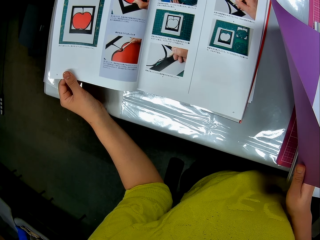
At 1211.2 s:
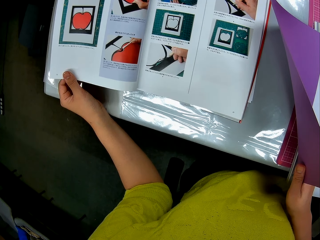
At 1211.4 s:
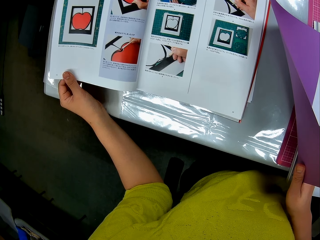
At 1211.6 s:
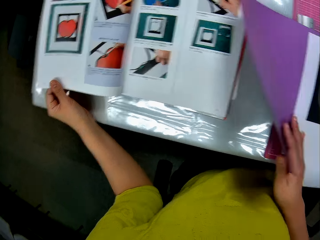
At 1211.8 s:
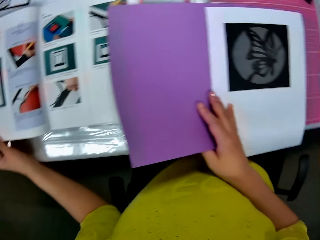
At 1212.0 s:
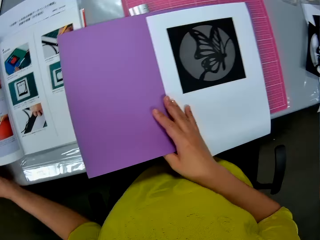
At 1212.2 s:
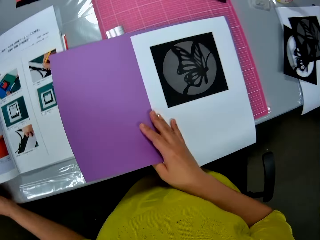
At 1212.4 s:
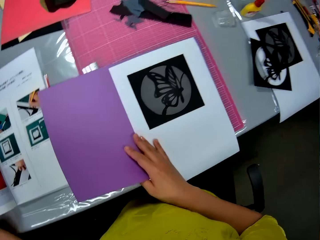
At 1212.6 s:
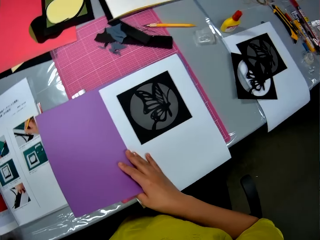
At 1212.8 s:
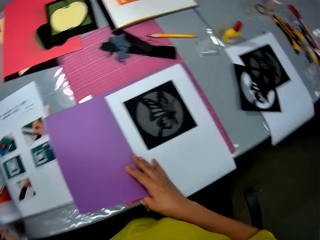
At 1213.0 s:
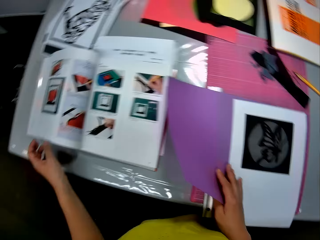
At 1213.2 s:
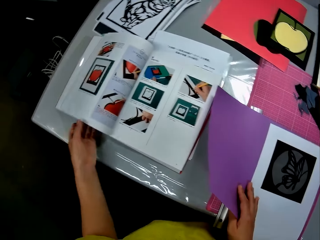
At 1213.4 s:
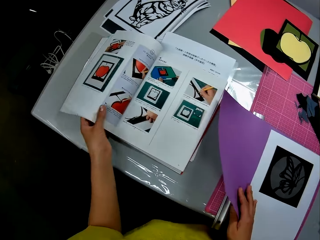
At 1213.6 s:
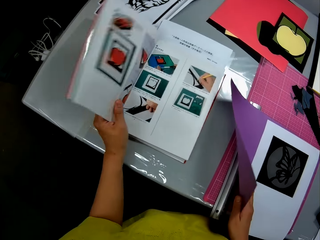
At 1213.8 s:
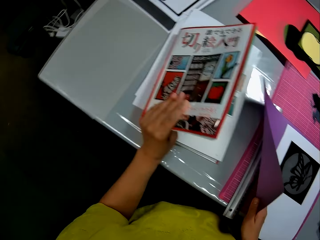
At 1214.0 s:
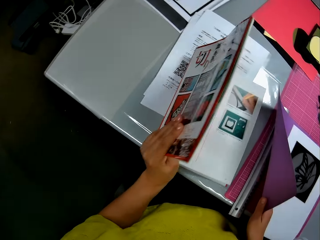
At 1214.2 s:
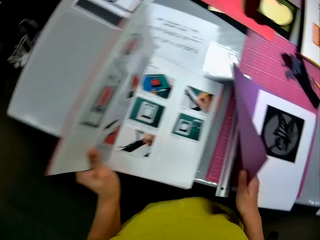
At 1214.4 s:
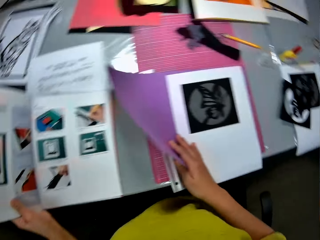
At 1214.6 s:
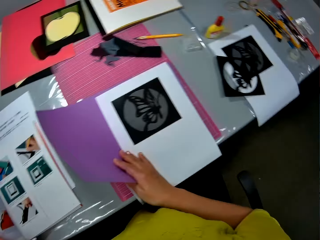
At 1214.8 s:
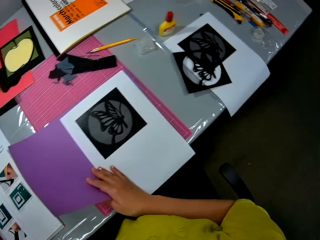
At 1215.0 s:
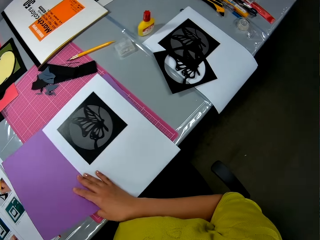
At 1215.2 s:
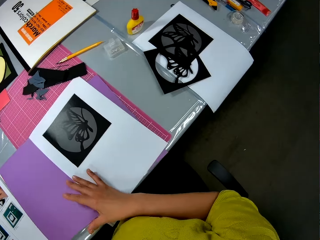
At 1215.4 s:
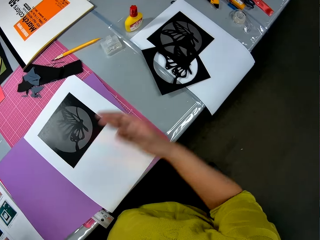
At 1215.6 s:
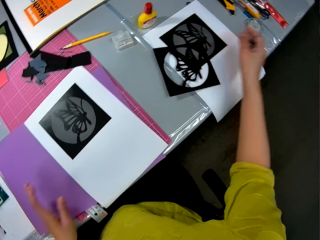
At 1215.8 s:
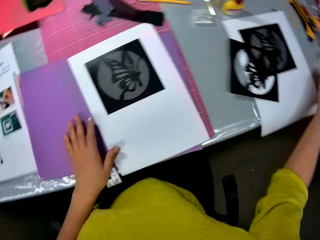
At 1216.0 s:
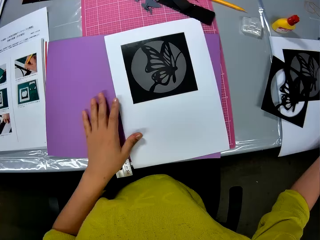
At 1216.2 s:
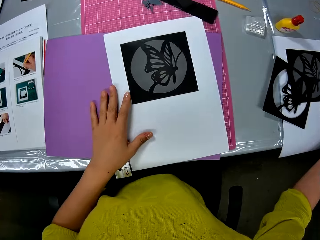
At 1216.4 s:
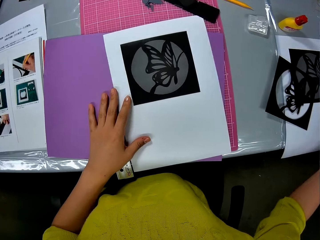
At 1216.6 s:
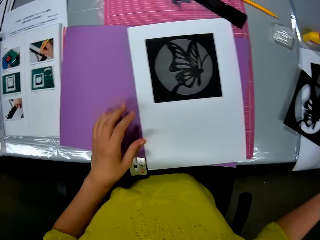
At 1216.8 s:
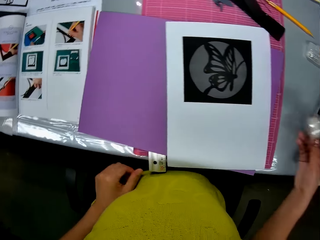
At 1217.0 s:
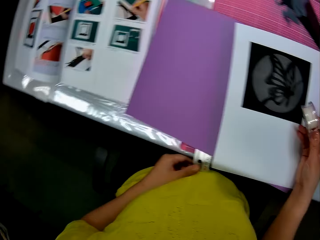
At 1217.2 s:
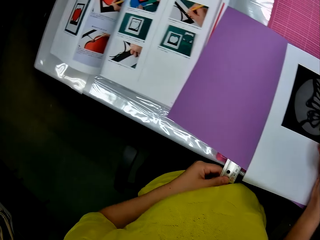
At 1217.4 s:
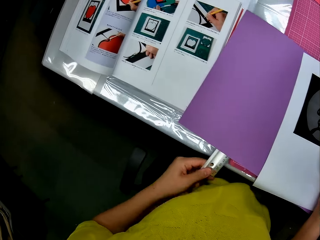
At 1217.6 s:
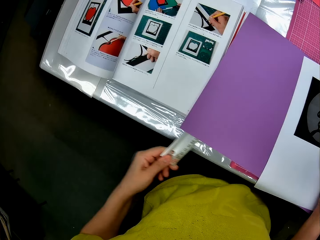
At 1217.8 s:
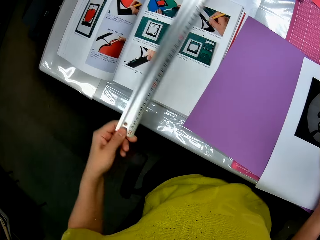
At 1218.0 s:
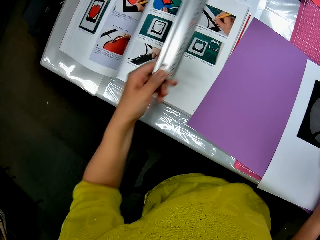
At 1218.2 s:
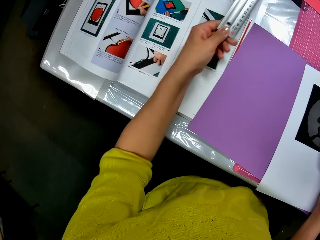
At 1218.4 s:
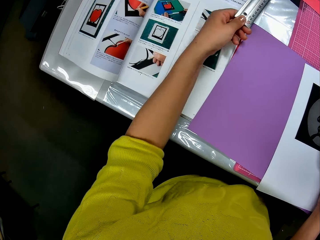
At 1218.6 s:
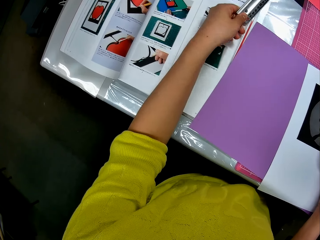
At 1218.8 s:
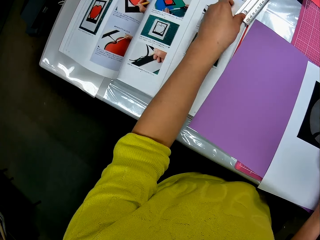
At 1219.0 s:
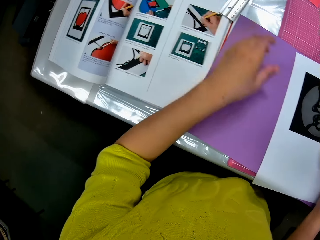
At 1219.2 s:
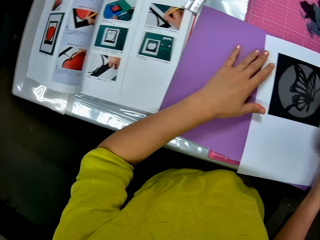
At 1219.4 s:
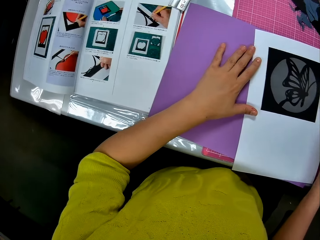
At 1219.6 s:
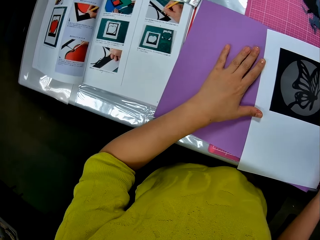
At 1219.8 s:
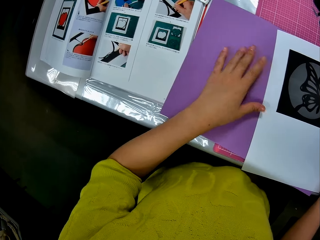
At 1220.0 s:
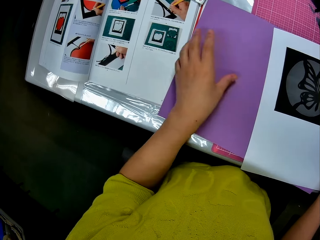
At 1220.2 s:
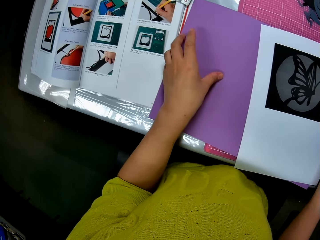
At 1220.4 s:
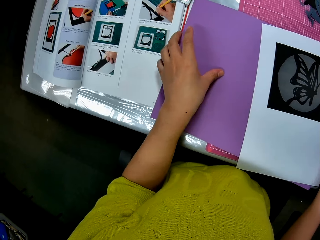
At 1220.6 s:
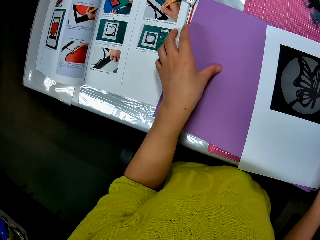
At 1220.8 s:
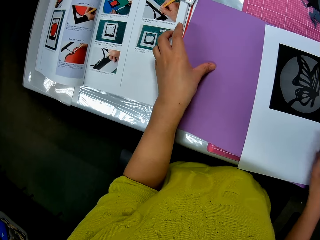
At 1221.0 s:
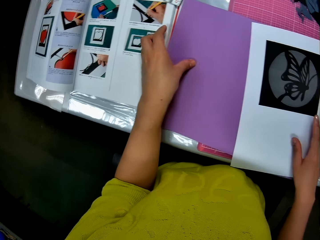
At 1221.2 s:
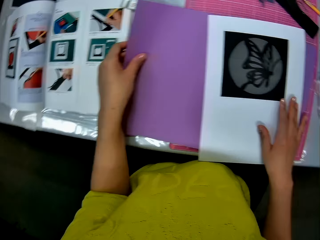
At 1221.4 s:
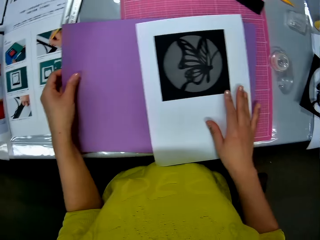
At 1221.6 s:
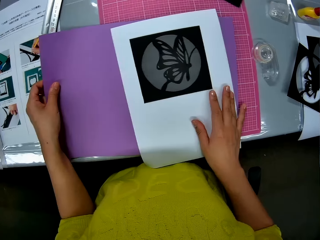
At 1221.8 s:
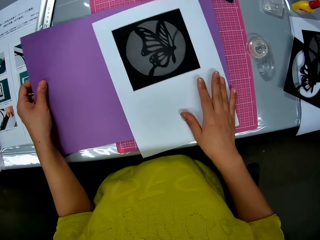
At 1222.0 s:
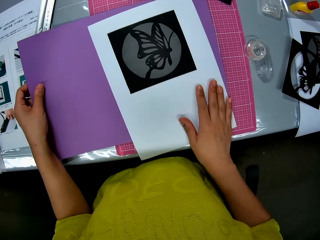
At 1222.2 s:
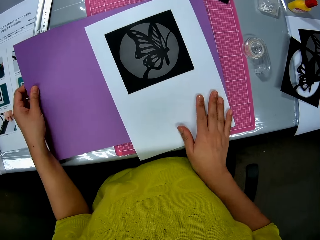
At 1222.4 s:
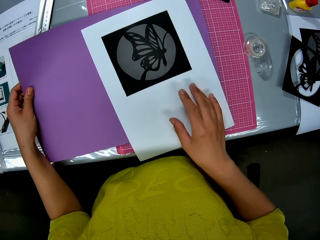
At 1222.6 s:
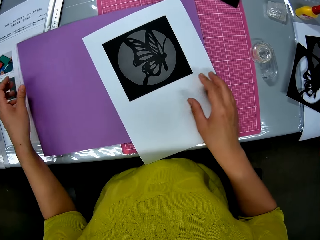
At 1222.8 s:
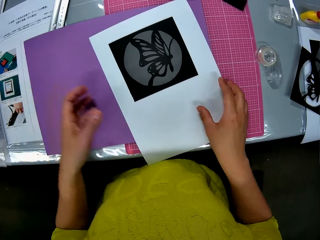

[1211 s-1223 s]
The camera wearer lowers the luminous paper or purple paper and looks at the luminous paper. They close the book. They move the book on the table towards her with his left hand. They open the book. They let go of the luminous paper, move her hand forwards, place her hand on the manila paper, move her hand backwards, move her hand towards her, and pull on the ruler with her hand. They adjust the ruler on the table with his left hand. They place the ruler on the table and place her hand on the manila paper. They adjust the purple paper with his hands. They hold the luminous paper with both her hands.

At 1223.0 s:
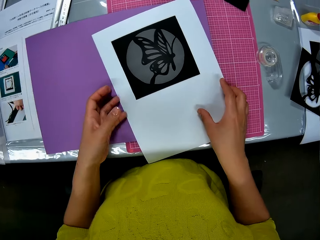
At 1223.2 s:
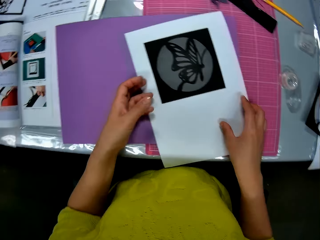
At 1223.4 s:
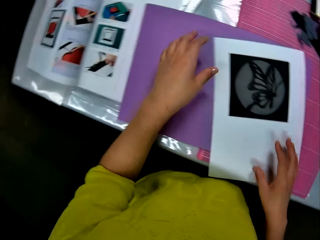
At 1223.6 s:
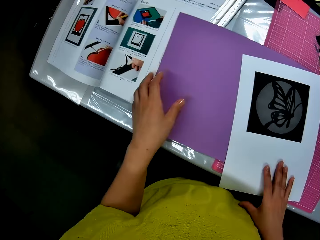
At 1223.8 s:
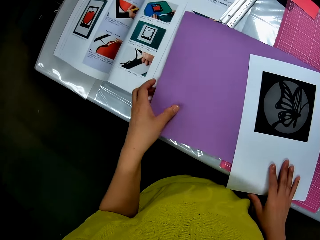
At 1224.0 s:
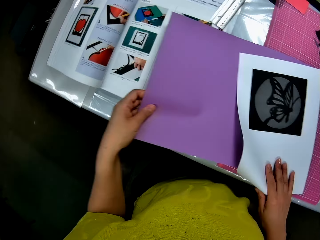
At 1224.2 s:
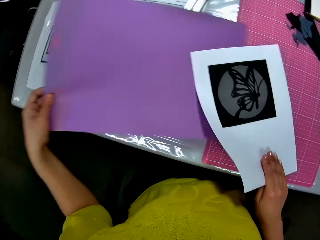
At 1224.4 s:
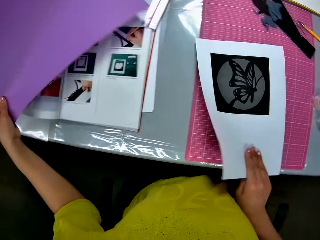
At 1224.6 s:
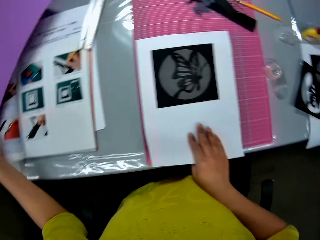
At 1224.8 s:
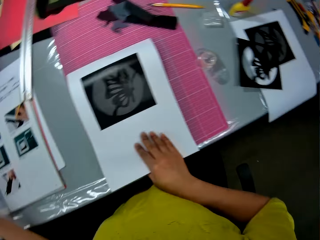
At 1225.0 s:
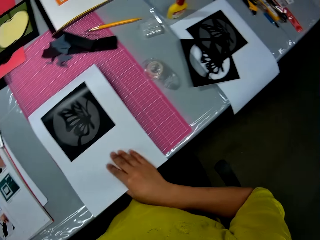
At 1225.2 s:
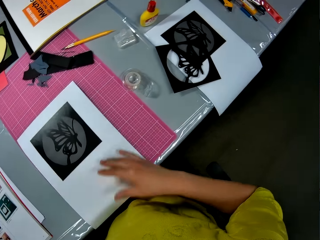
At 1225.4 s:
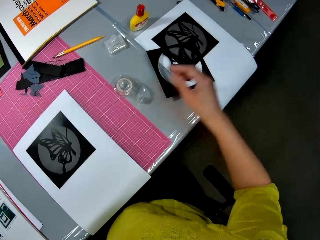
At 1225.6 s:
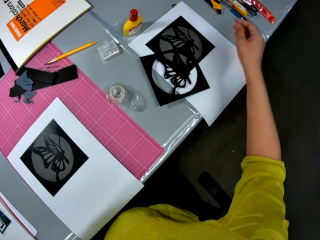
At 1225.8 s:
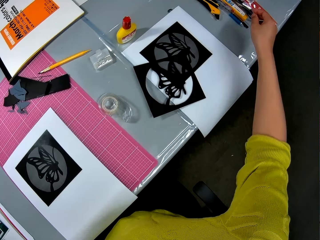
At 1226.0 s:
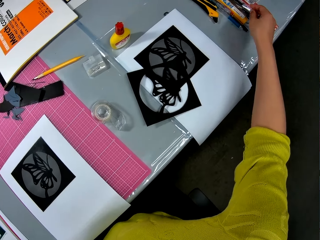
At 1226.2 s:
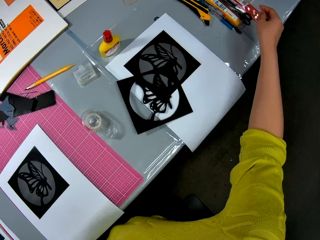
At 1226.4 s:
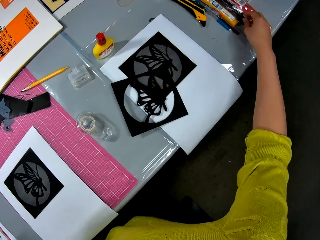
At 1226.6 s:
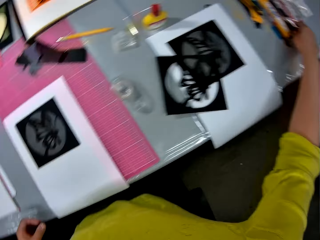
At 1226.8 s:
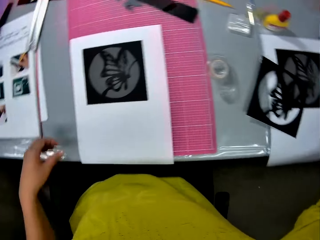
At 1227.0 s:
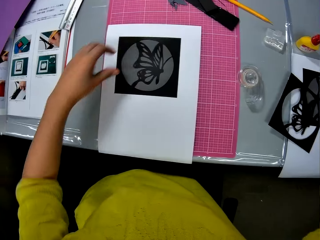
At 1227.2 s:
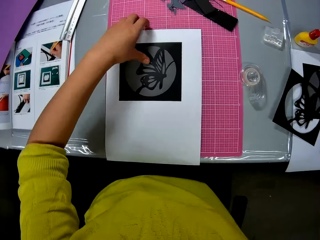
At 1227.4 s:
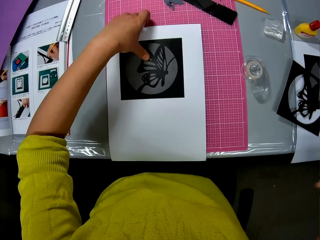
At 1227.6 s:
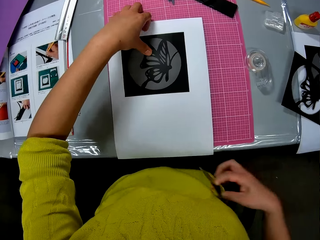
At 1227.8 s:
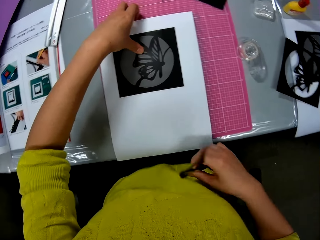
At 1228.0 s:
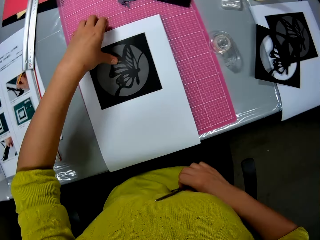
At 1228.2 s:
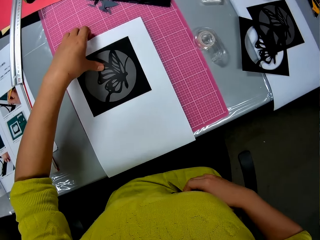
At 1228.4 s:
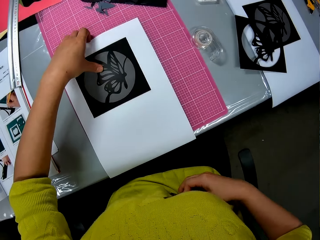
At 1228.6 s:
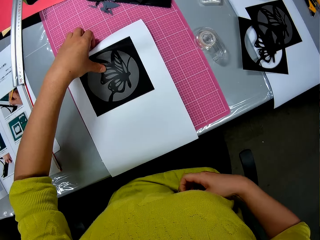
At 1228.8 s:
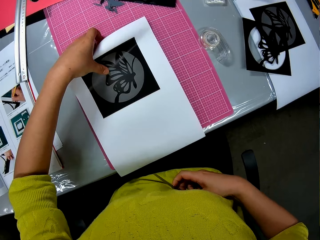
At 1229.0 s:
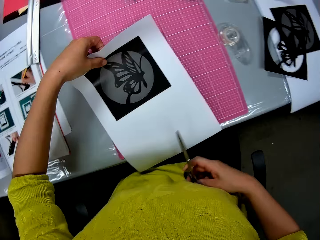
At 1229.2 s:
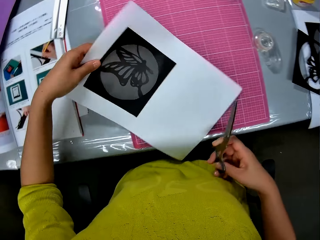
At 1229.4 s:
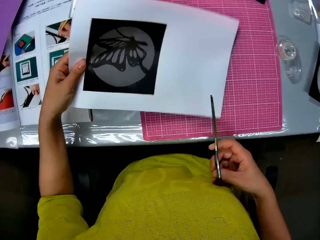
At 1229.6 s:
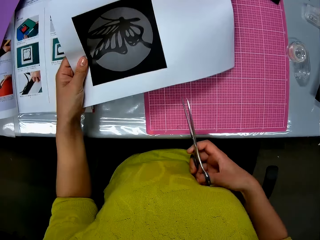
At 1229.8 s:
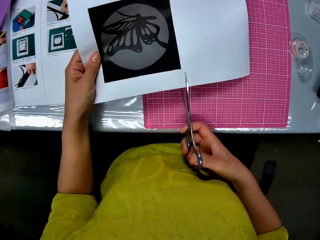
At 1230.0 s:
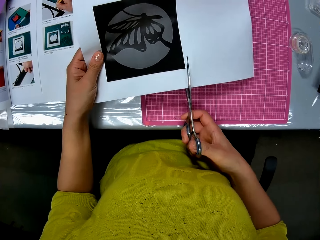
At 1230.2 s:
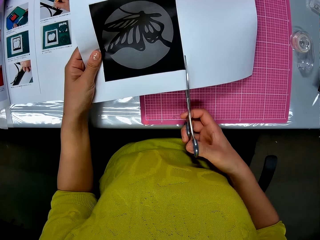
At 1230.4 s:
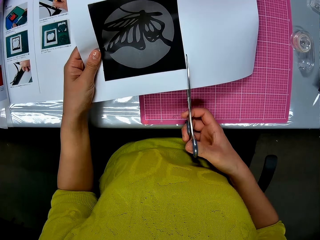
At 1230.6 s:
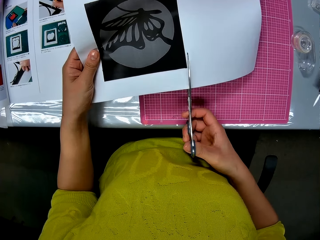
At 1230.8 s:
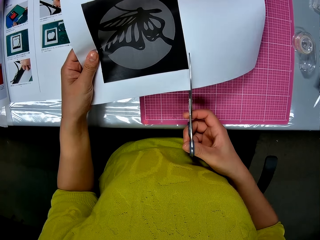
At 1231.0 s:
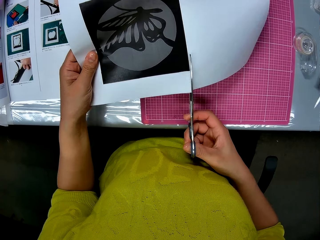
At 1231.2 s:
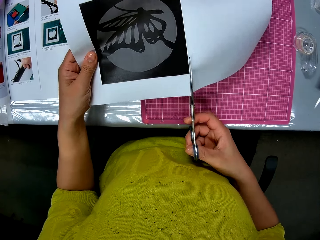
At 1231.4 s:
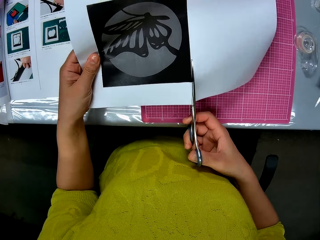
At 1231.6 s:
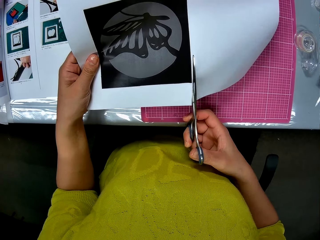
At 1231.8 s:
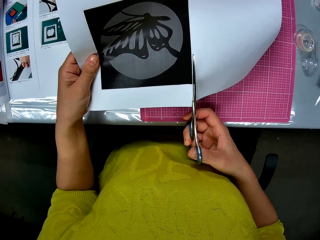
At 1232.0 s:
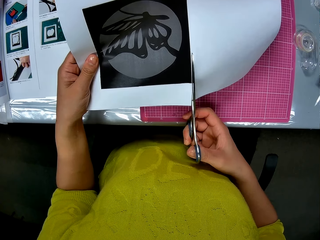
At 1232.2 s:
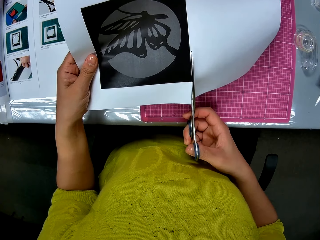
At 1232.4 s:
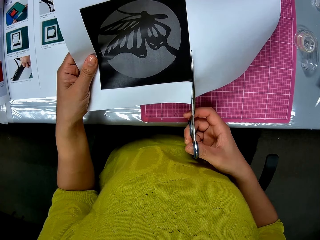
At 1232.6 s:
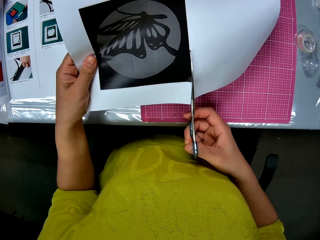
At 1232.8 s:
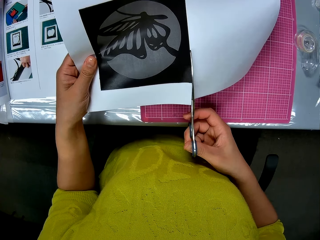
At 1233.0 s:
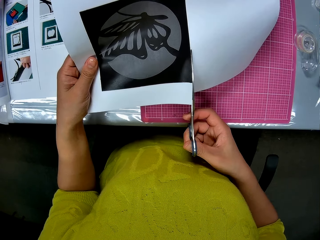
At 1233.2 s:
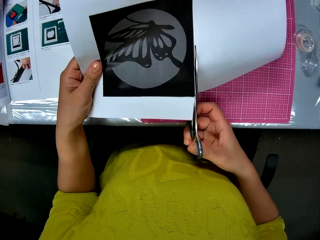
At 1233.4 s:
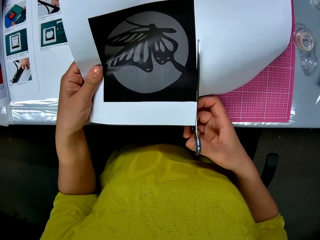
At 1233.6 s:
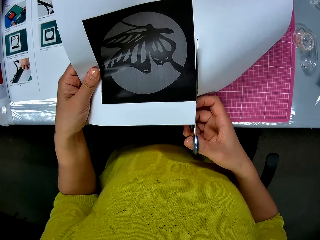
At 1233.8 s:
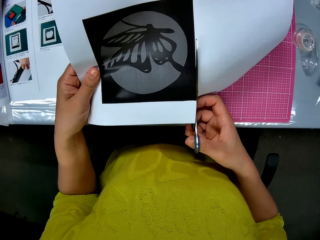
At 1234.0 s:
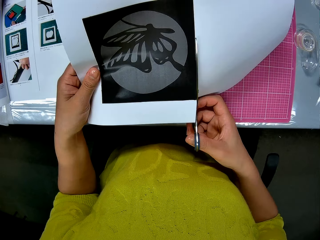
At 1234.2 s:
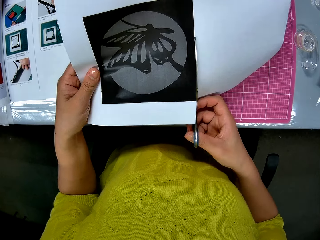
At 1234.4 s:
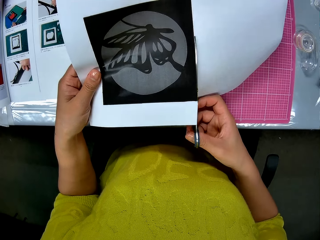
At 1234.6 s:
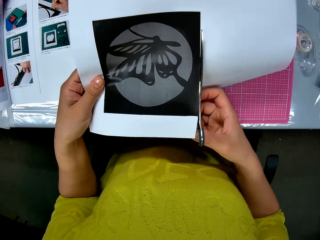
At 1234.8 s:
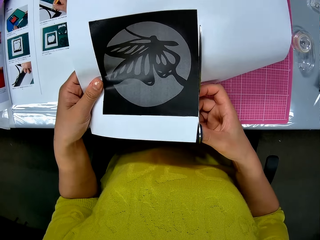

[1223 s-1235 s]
The camera wearer moves her hand towards the manila paper or white paper, holds the manila paper with both her hands, moves her hand backwards, and pulls on the luminous paper or purple paper with her hand. They pick up the purple paper with his left hand. They move her hand forwards. They pick up scissors on the table with his right hand. They look at the manila paper, place her hand on the manila paper, and move her hands towards her. They hold the white paper with his left hand. They lift up the paper and turn the manila paper. They cut the white paper with the scissors.
